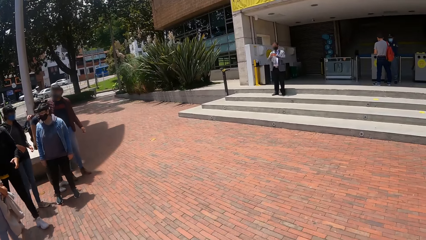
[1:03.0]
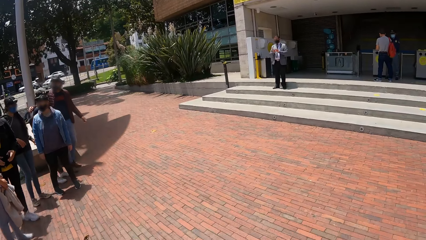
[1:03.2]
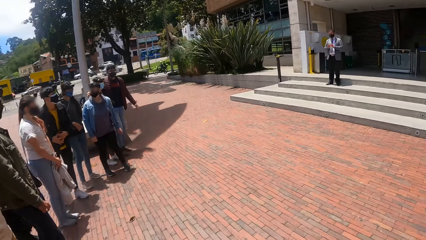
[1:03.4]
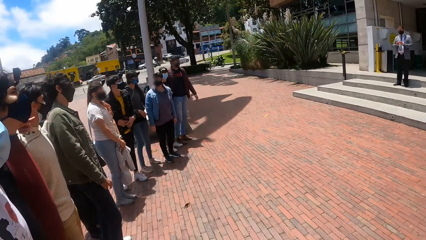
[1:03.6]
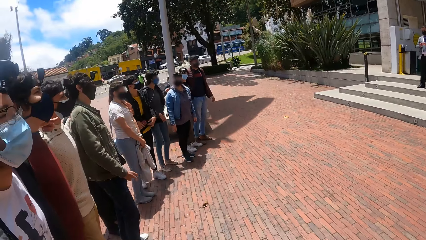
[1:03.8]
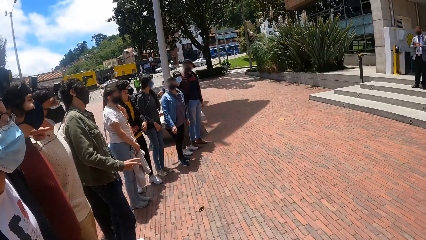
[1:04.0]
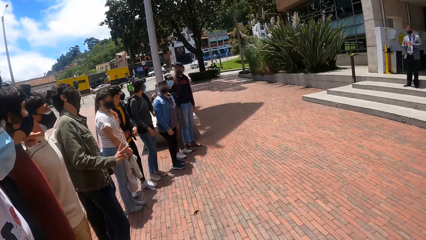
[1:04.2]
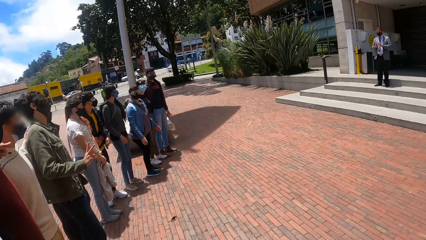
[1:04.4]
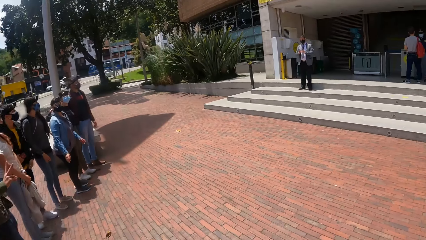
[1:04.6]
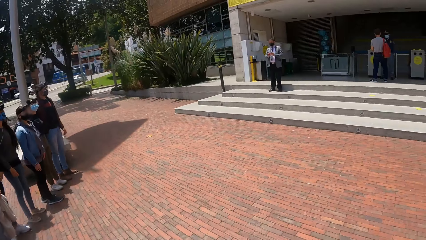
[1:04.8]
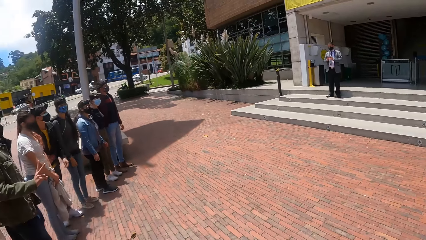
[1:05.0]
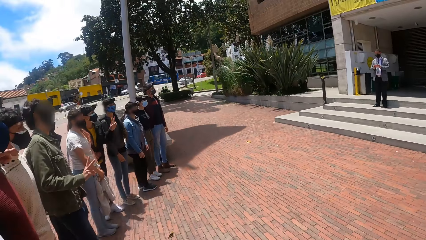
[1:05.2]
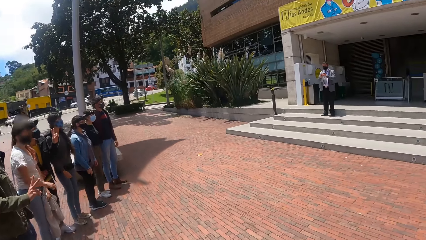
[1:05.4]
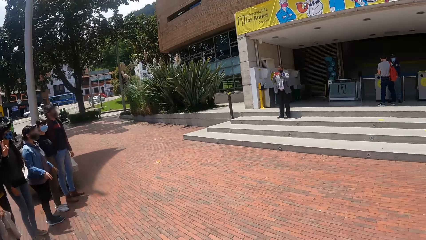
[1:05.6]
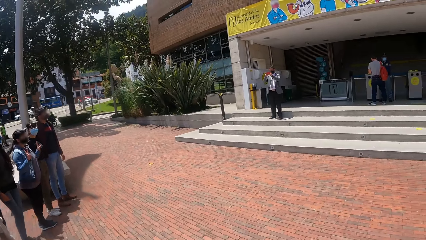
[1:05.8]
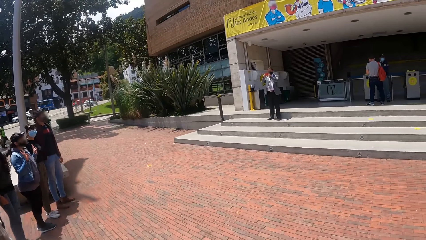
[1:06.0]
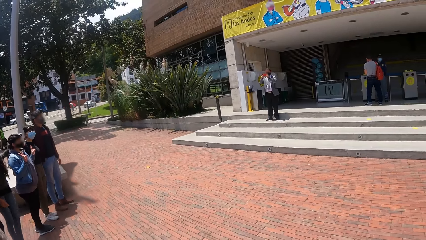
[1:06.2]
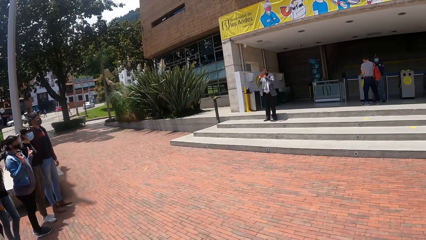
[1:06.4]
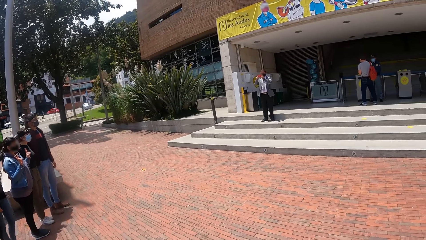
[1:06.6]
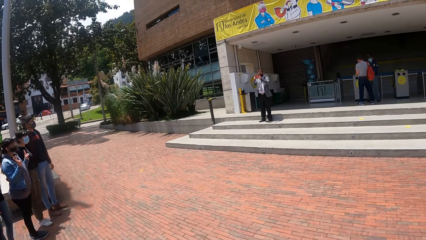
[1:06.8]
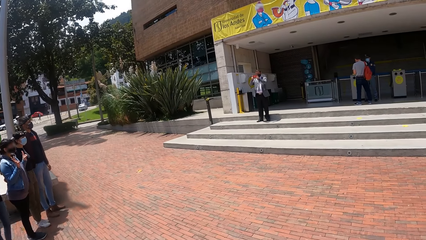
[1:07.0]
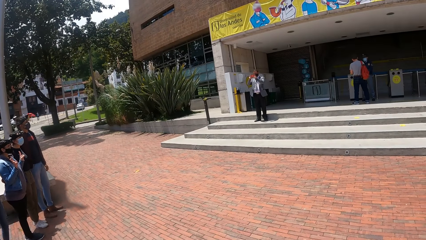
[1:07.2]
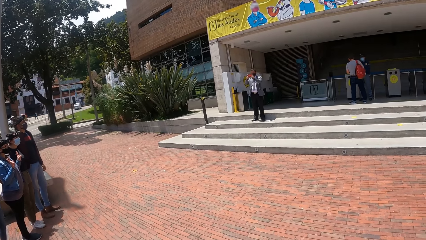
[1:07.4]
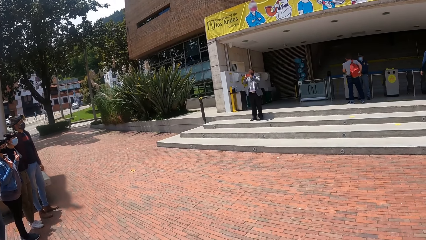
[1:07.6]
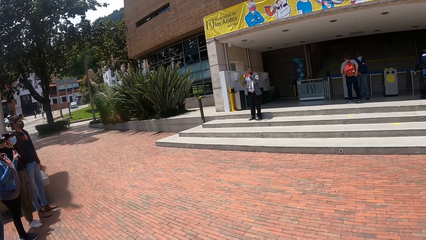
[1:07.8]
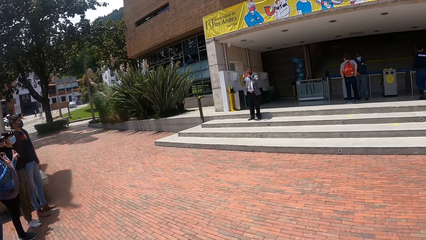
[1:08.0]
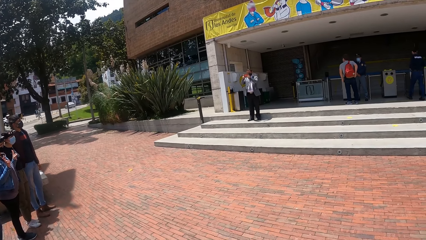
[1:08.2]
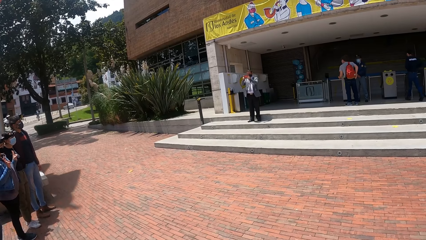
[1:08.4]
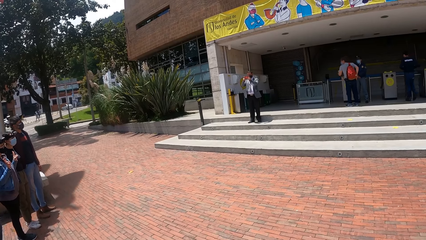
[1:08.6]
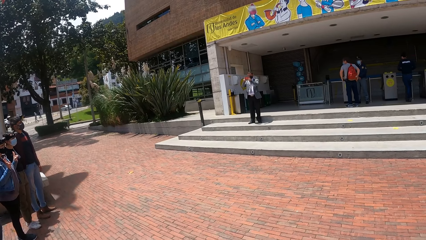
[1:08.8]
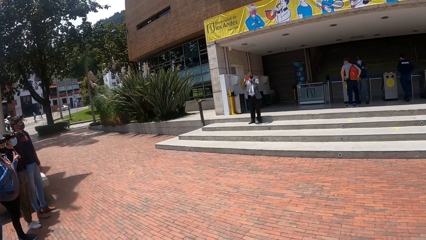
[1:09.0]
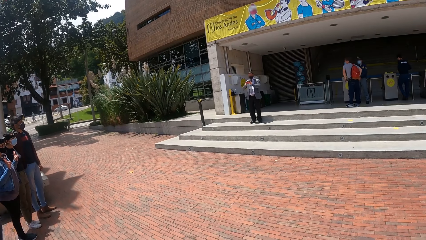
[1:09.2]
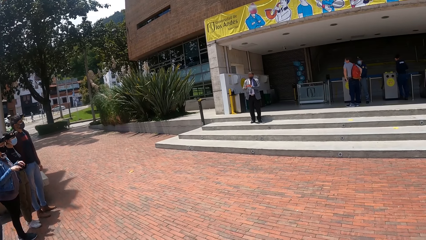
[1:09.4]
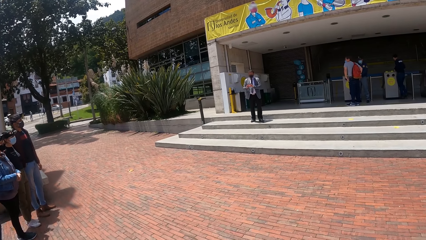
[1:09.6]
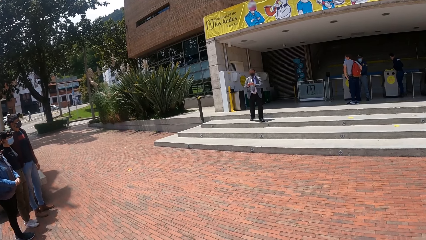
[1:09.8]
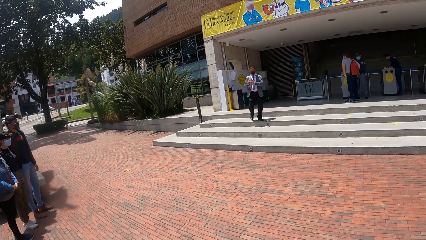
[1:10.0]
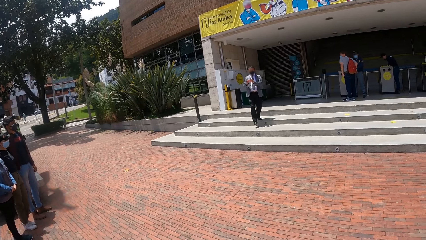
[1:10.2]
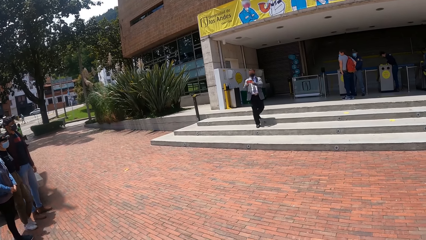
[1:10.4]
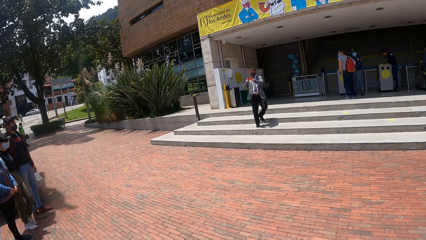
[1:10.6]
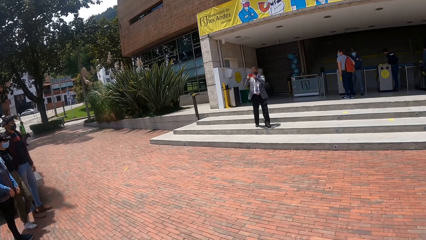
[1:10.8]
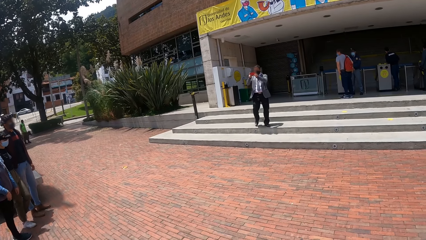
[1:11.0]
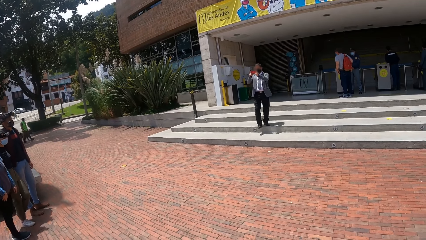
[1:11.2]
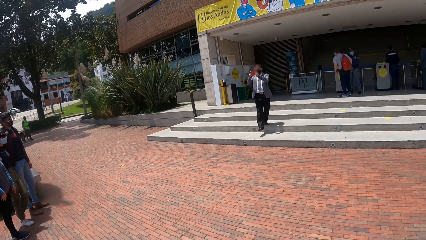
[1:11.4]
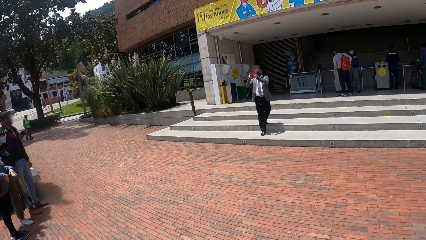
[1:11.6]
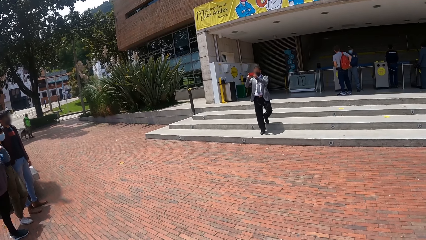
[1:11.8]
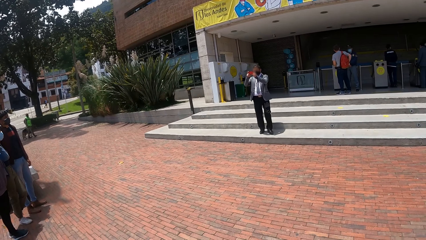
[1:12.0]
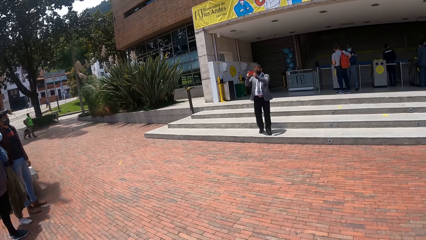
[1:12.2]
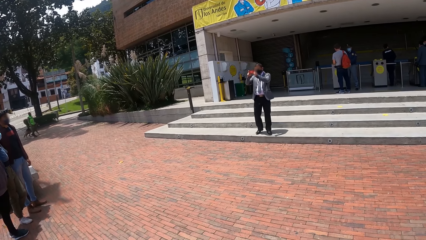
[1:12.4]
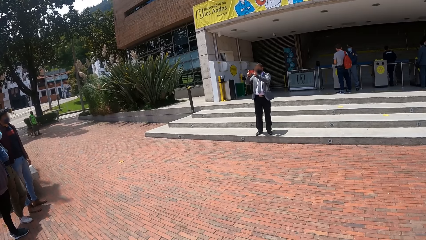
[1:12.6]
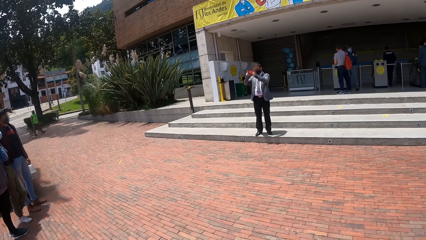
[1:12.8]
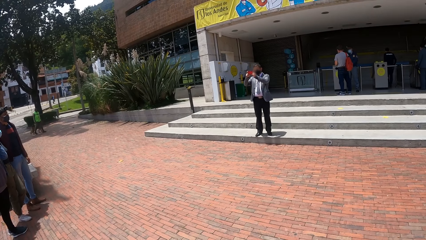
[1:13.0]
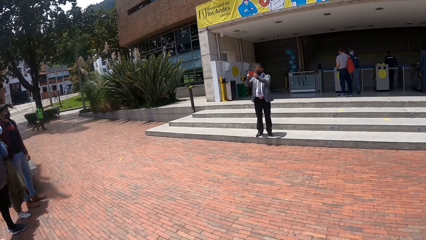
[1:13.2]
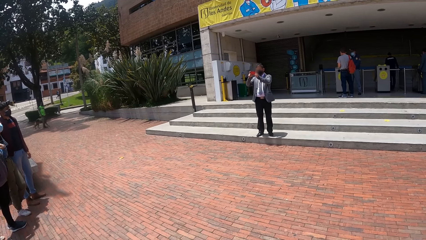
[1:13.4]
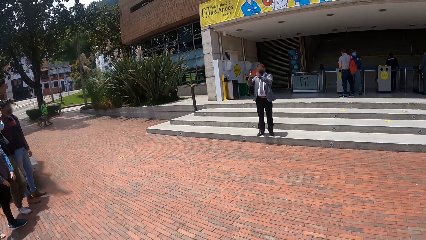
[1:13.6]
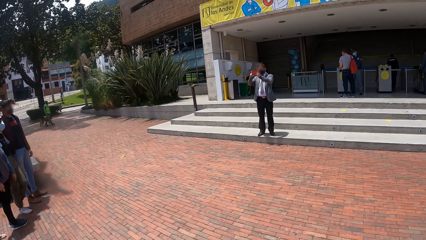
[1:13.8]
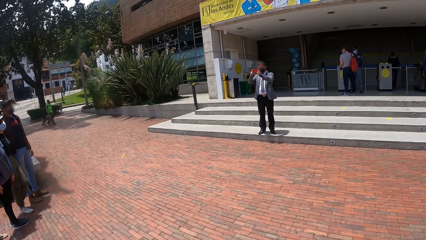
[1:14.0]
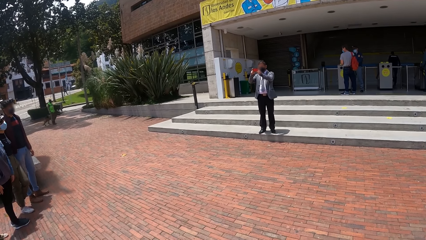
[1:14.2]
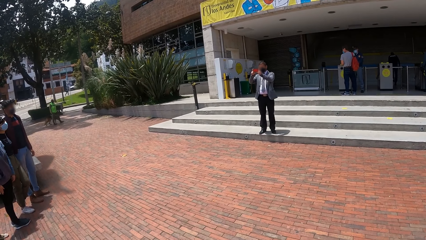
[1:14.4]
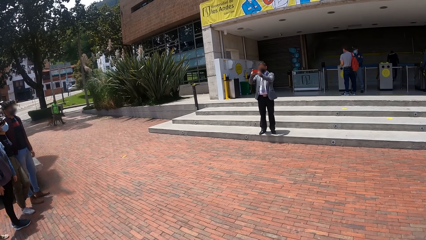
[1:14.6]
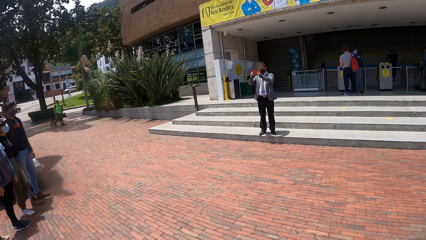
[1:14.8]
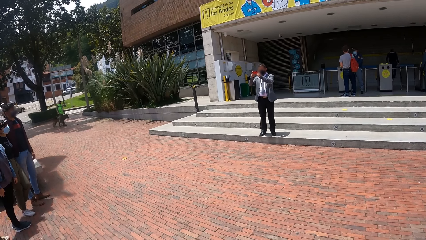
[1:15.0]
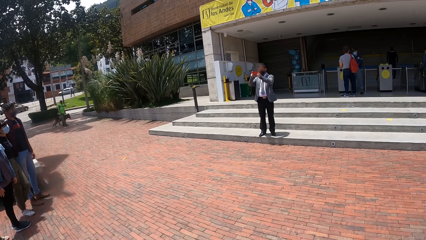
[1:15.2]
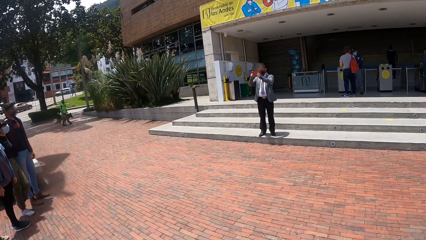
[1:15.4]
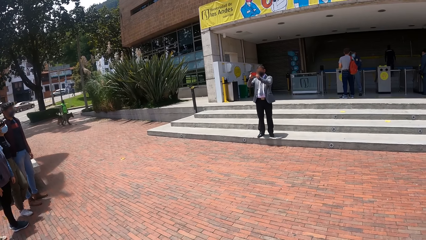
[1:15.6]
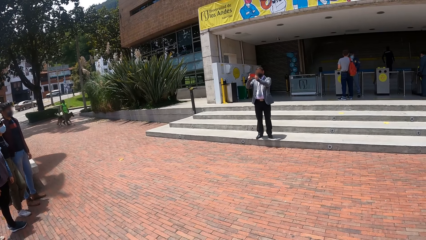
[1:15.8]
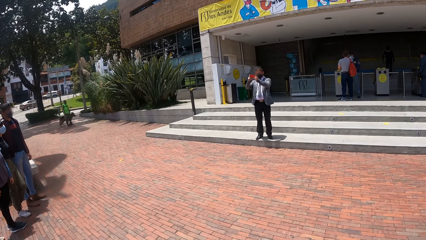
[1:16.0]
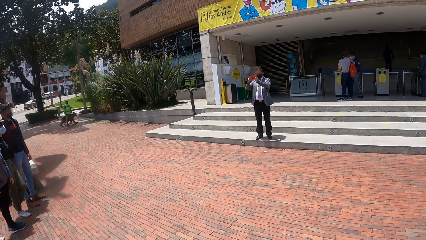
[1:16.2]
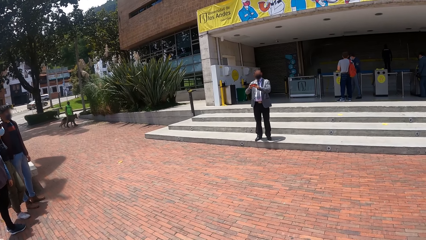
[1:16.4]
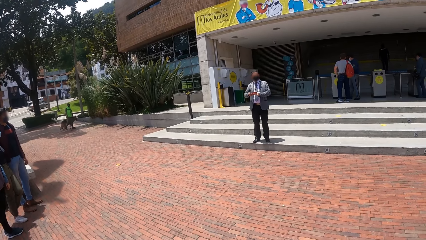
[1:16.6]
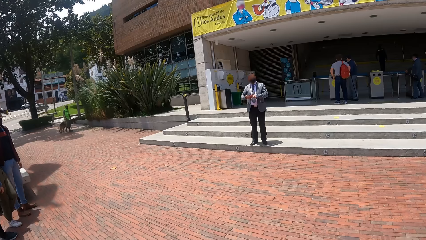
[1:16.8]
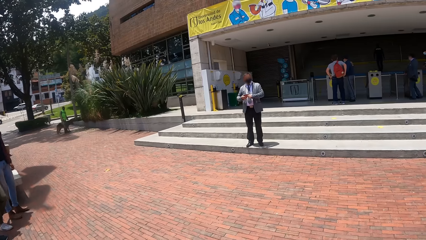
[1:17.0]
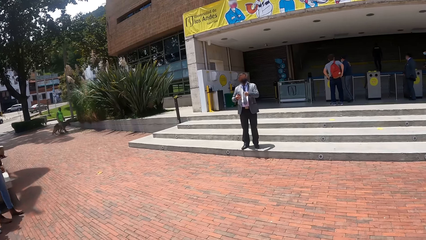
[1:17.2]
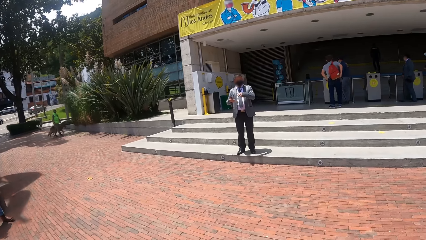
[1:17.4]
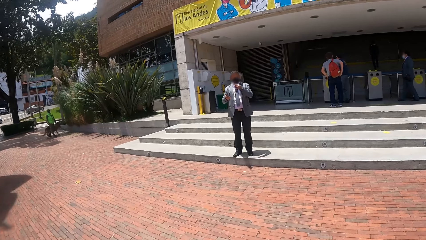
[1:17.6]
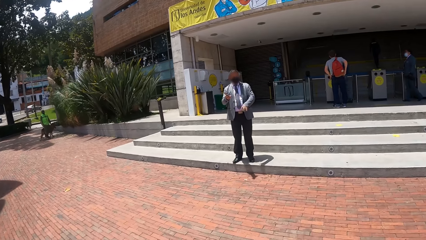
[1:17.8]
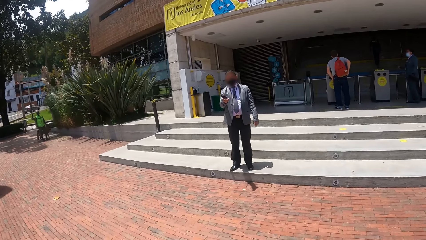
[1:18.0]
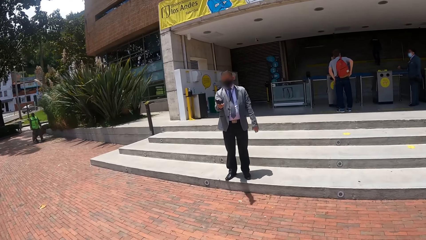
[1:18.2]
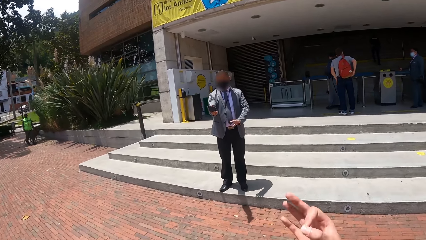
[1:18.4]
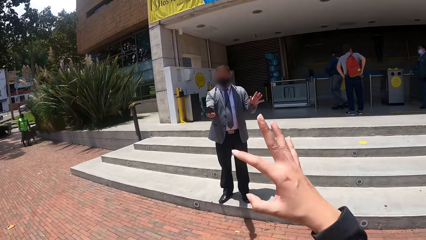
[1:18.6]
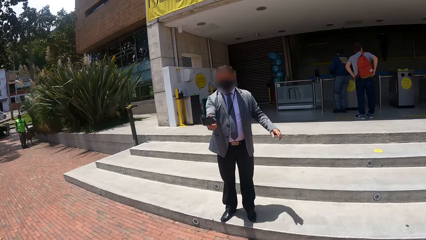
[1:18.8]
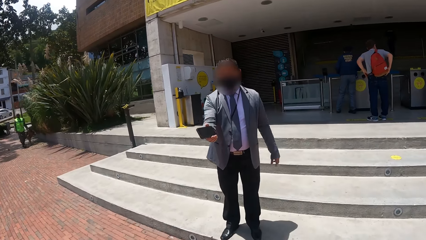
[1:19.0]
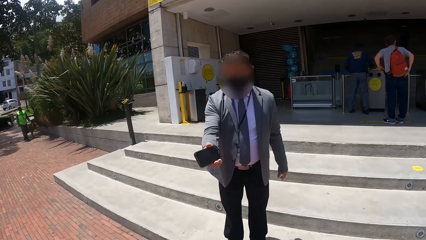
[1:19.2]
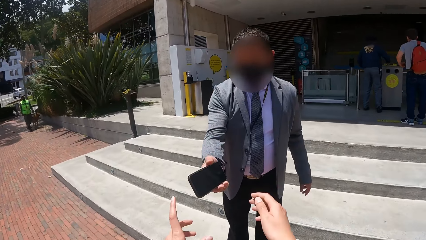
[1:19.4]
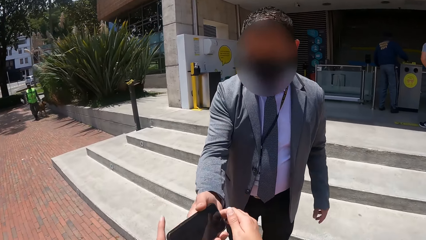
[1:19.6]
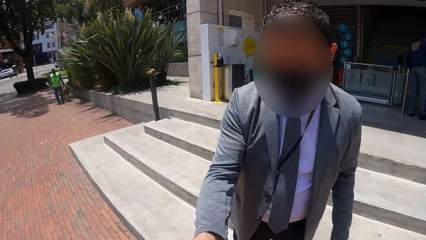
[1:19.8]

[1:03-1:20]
The camera wearer looks around. They look around again. A man takes a photo with the phone. The man climbs down the stairs. The man takes a photo with the phone. The camera wearer walks around. They interact with the man.
